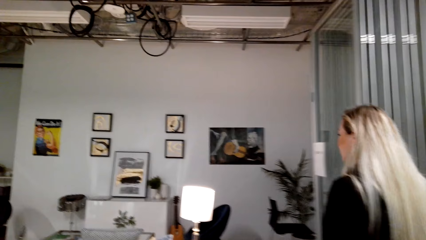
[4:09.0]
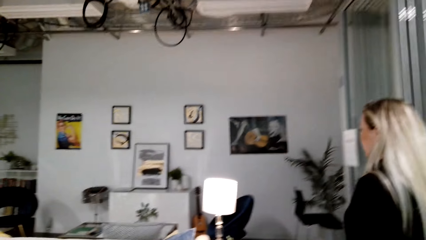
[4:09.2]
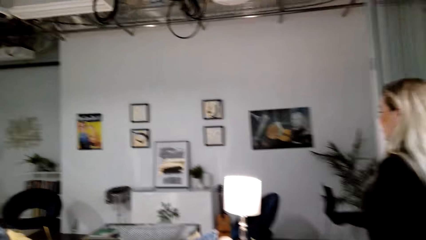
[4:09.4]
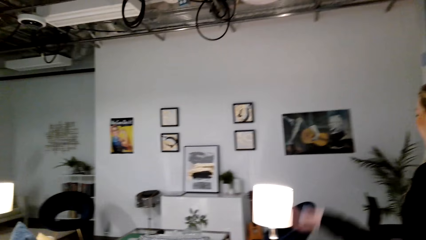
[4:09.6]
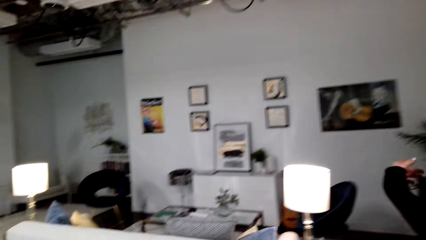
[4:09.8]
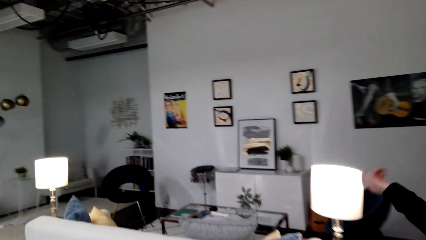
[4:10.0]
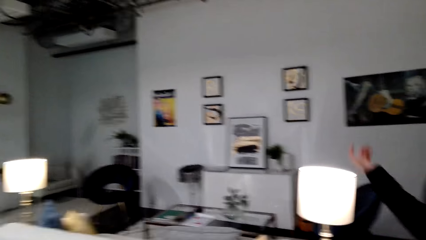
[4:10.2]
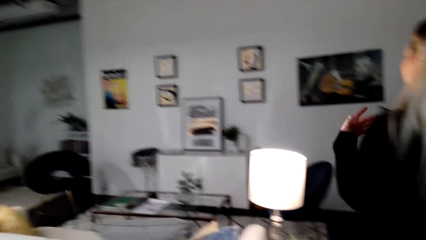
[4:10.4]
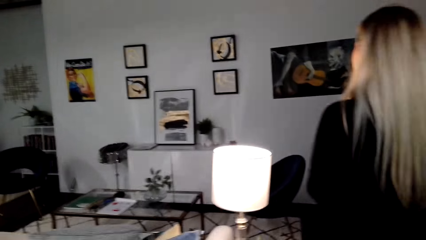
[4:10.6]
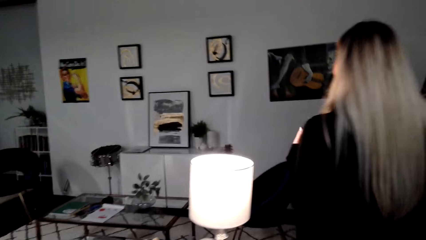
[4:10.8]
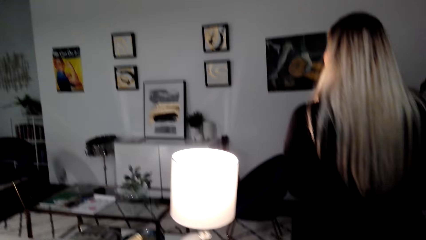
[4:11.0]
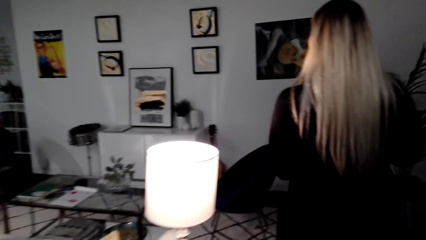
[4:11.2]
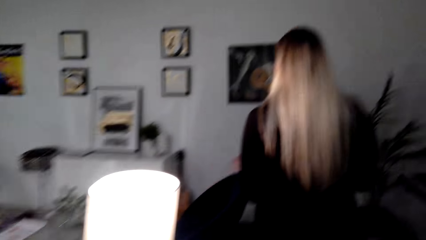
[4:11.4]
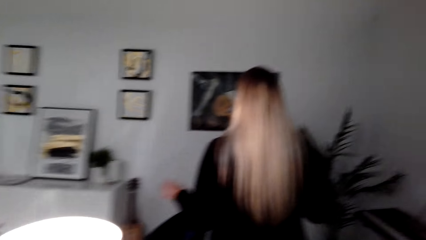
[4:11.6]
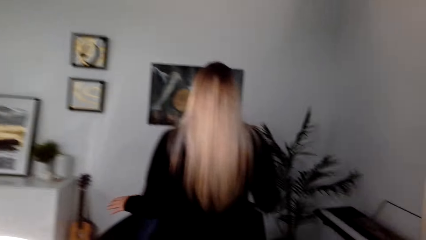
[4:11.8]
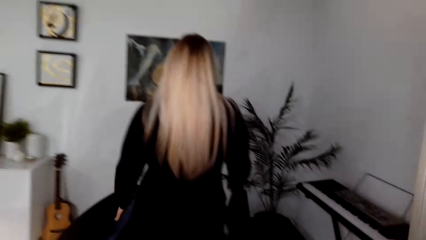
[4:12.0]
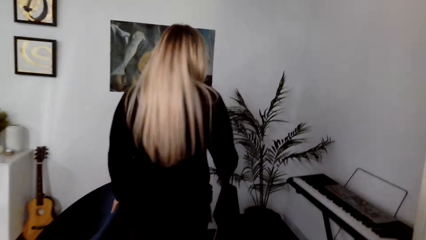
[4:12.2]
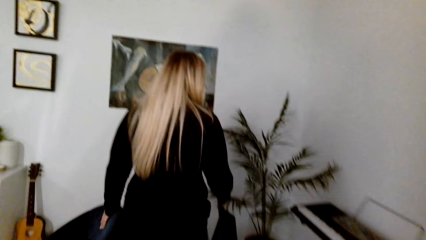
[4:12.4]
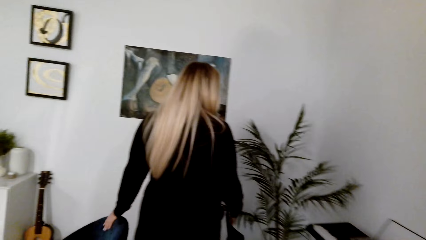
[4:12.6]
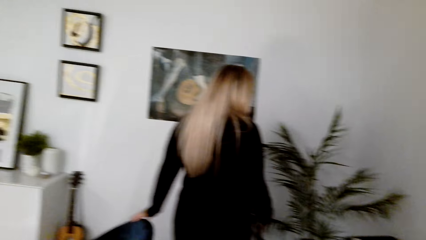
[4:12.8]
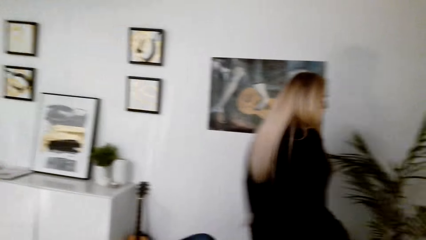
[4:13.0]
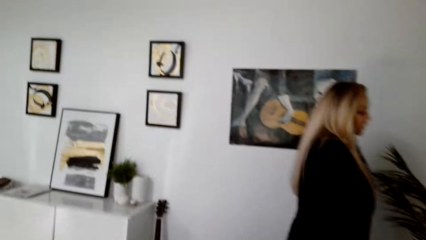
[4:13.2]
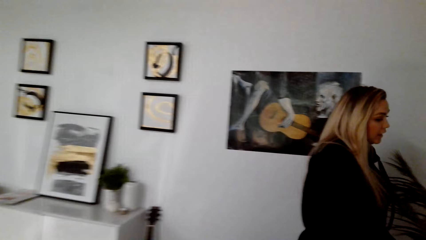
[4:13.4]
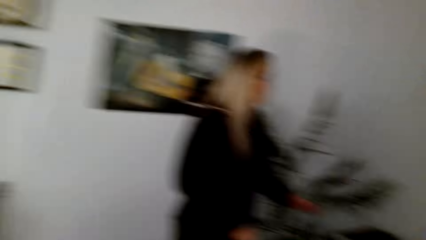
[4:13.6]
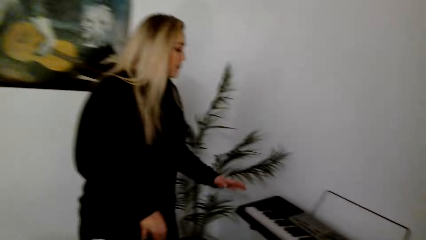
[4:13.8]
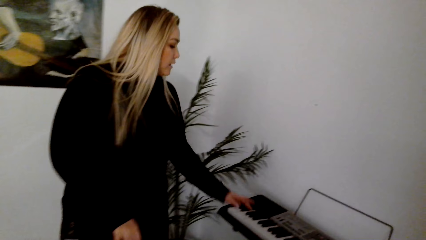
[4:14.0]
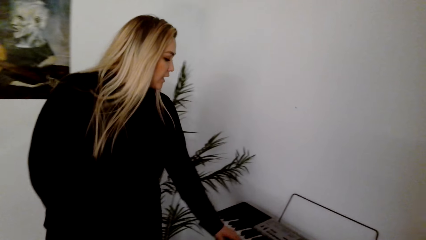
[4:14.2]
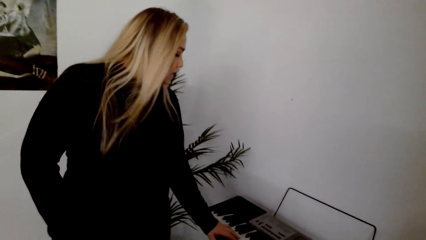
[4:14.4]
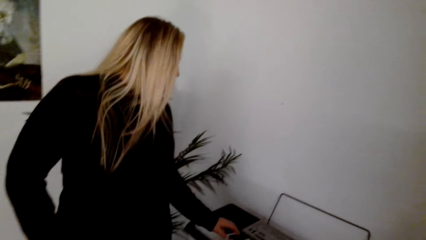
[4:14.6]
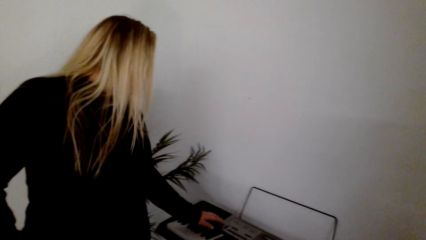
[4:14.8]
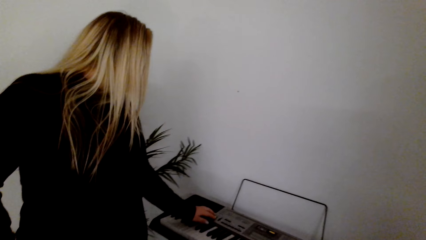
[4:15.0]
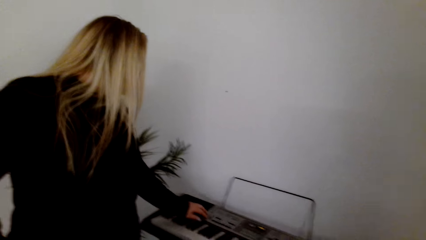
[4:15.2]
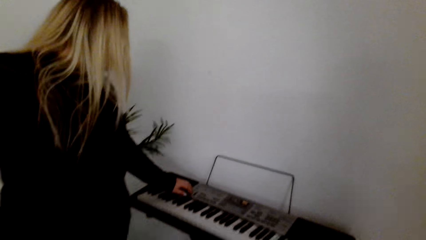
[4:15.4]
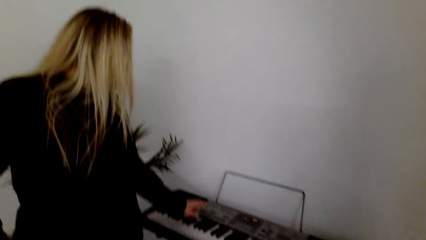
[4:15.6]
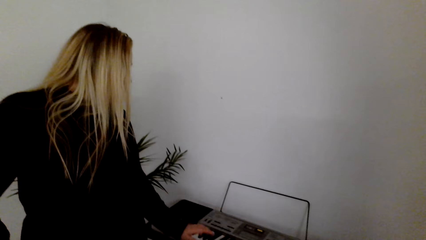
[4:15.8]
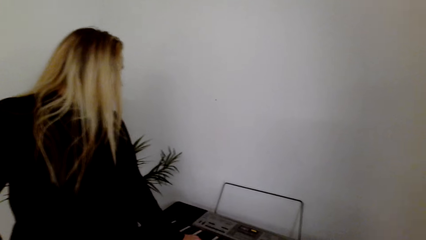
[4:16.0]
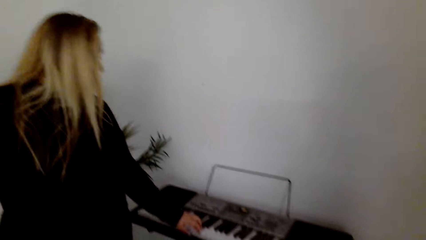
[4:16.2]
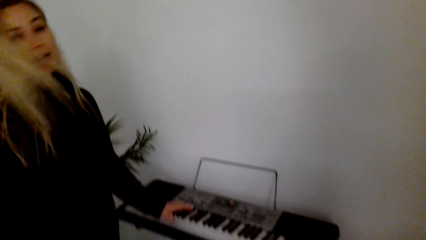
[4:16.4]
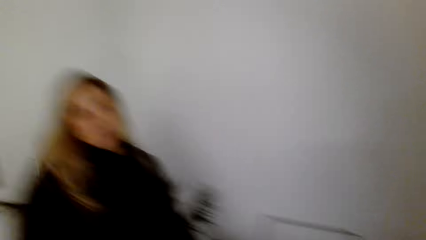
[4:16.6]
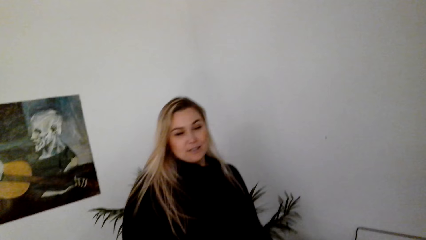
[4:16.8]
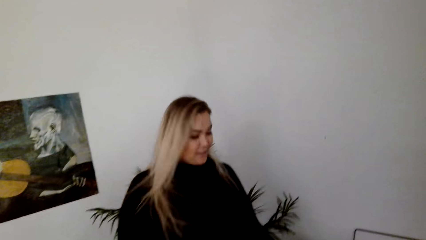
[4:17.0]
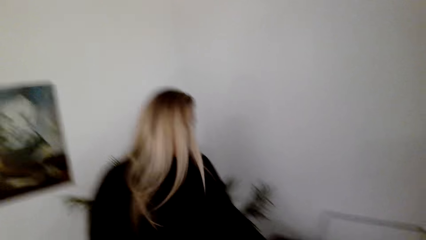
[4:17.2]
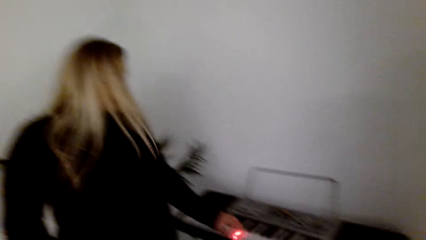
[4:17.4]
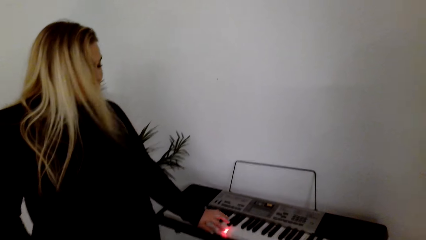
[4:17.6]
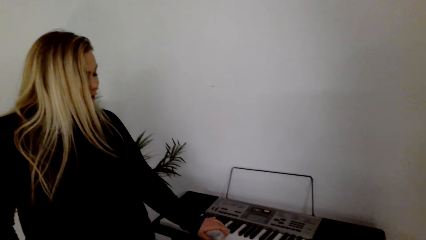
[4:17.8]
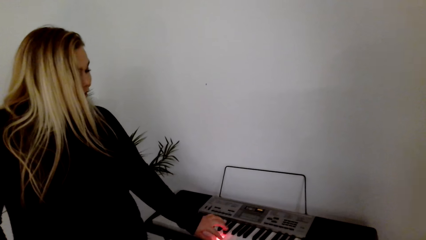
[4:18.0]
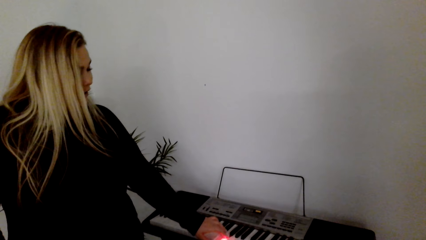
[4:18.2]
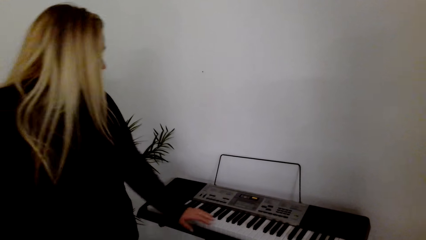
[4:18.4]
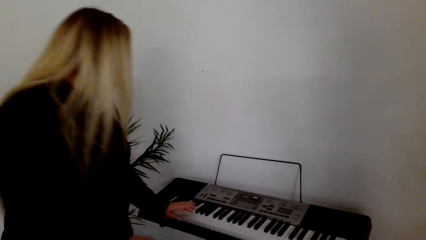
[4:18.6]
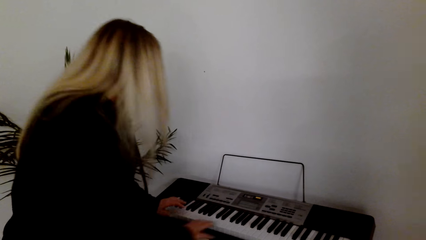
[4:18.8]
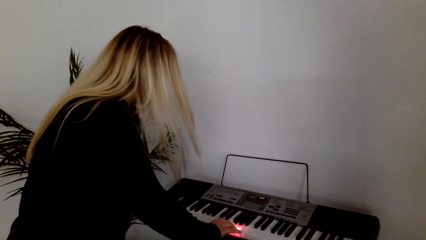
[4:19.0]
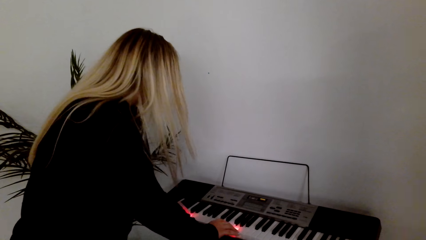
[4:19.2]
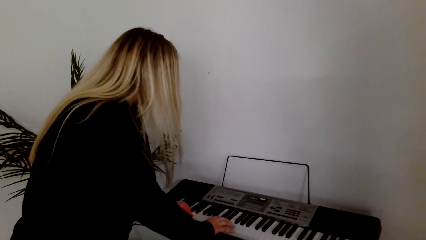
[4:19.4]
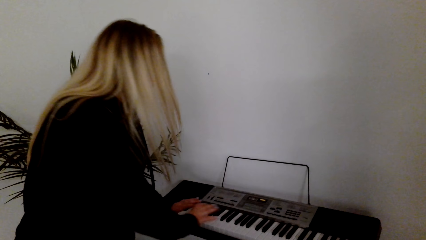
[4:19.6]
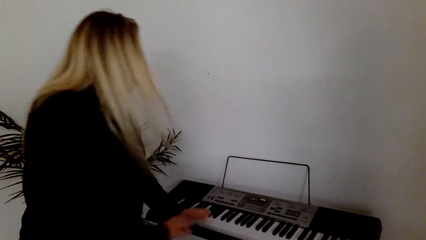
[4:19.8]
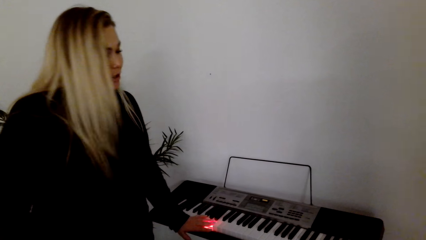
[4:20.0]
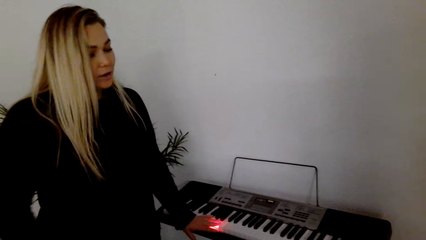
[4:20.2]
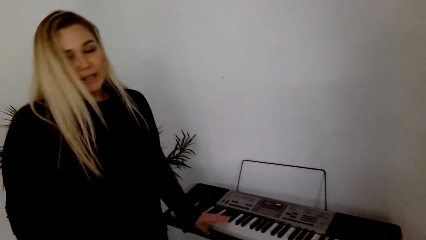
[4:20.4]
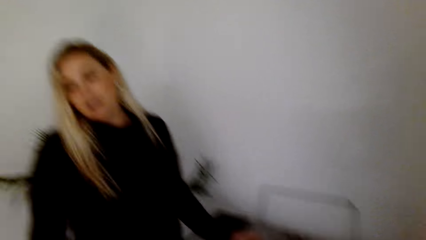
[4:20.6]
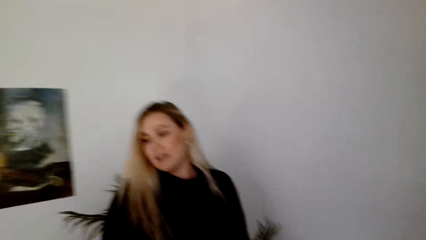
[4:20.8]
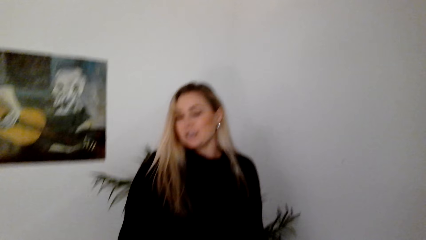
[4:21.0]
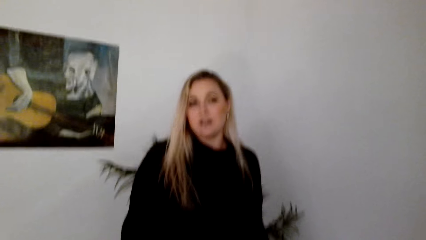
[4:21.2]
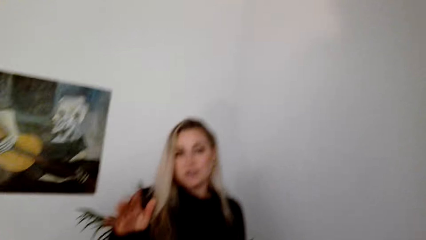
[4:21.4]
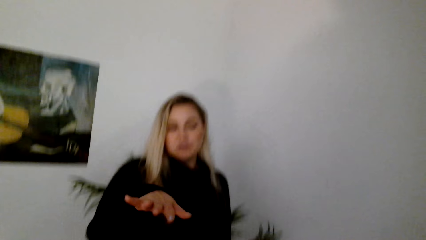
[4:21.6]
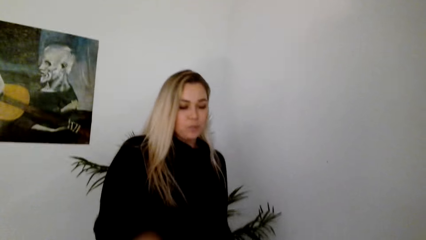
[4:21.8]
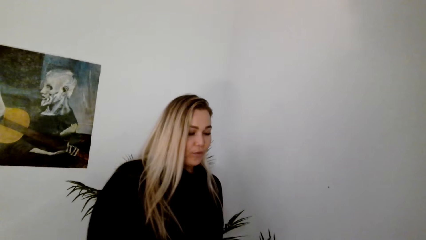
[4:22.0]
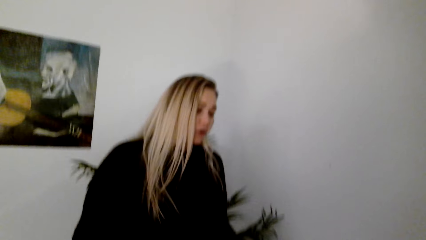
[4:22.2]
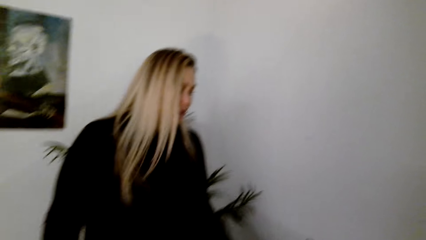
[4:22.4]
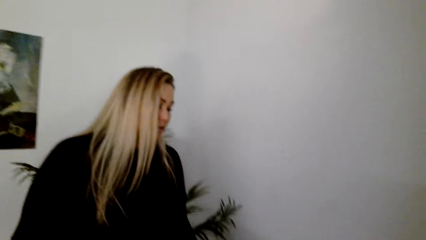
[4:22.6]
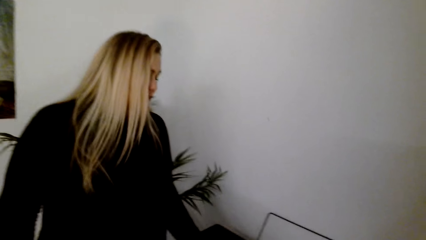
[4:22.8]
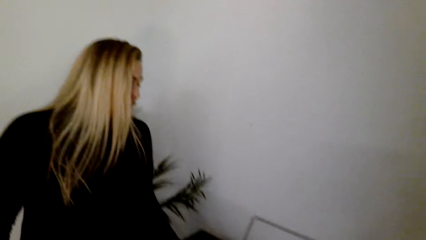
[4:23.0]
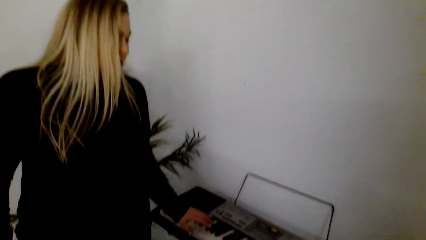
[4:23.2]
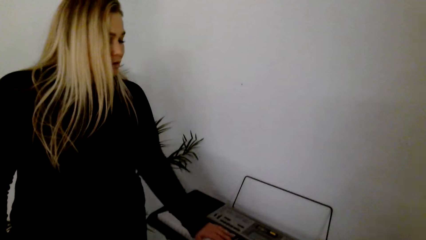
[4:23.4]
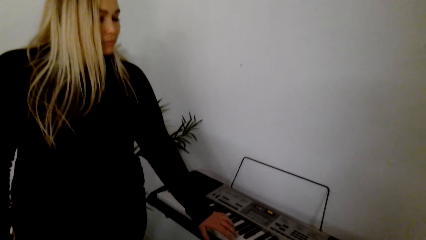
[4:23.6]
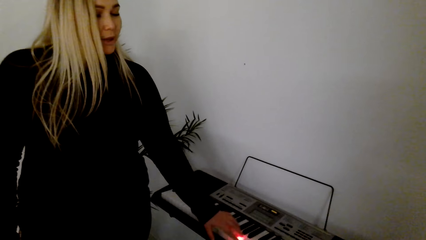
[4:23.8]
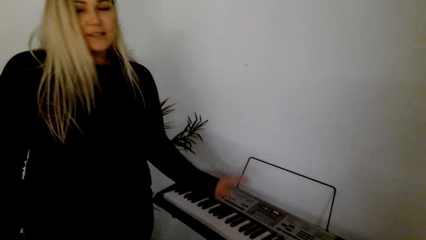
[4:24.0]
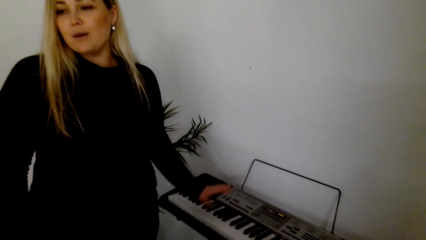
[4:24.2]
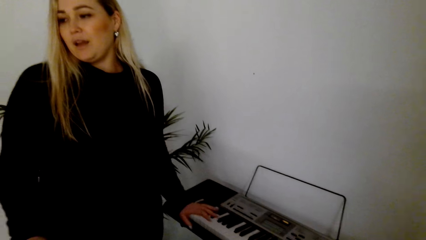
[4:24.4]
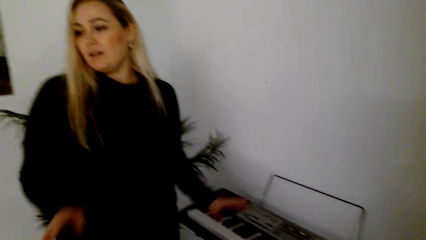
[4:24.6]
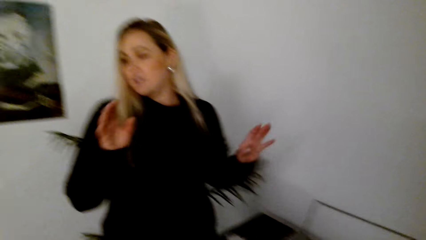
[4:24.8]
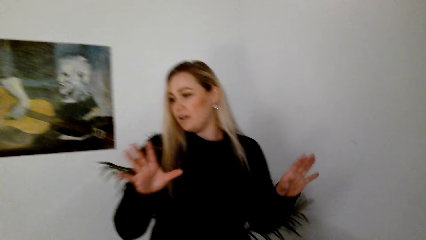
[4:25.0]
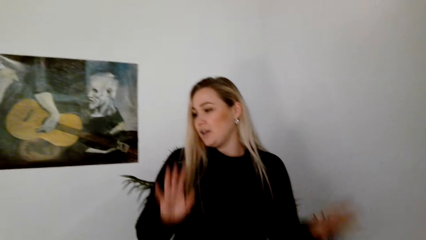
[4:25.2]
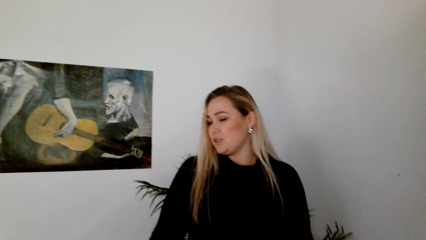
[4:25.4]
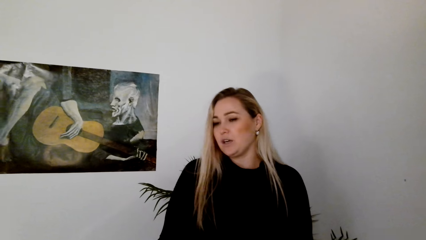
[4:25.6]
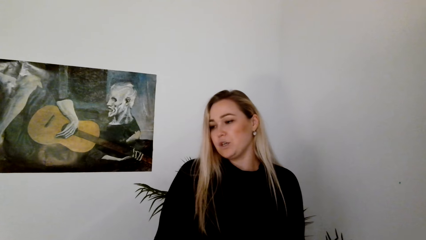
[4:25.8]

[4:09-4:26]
A woman touches the piano. The woman shows the keyboard to the camera wearer. The woman presses the piano.
